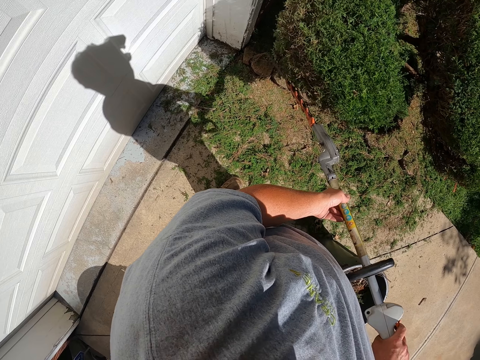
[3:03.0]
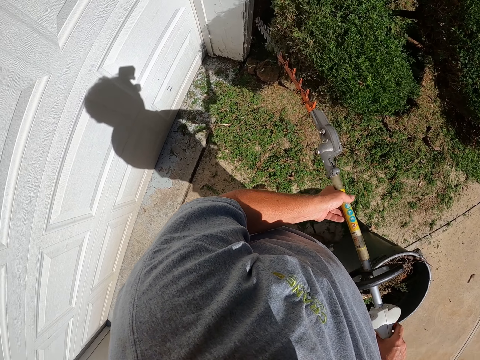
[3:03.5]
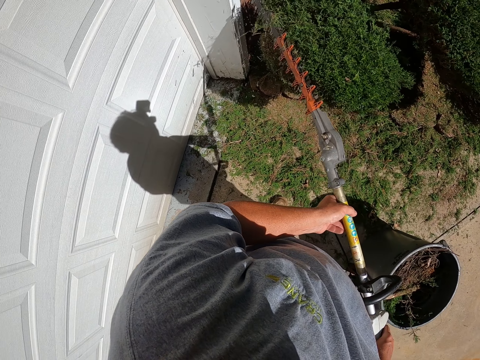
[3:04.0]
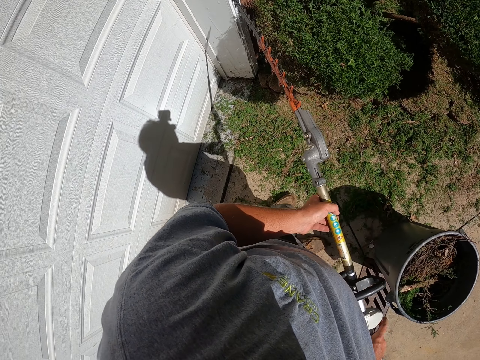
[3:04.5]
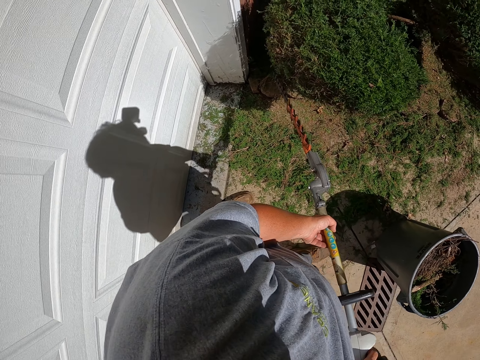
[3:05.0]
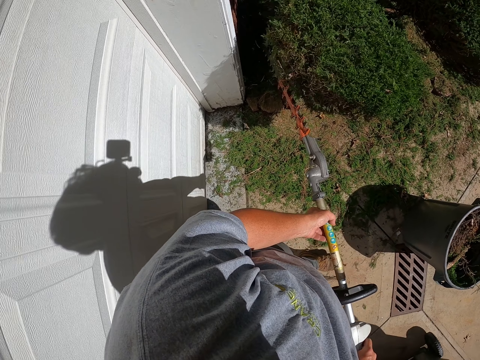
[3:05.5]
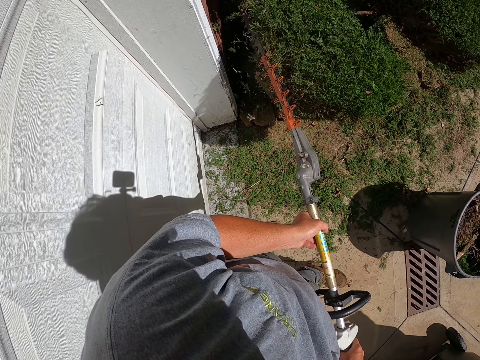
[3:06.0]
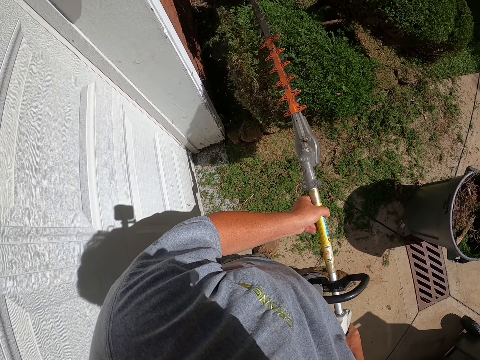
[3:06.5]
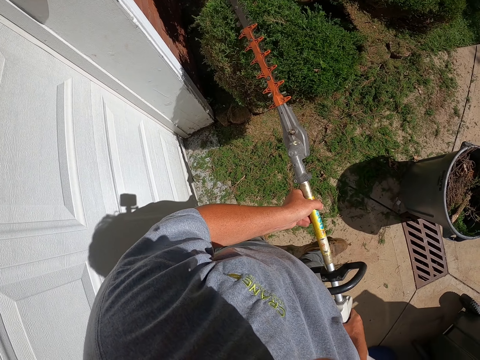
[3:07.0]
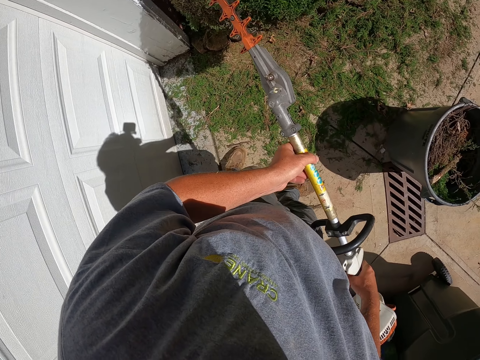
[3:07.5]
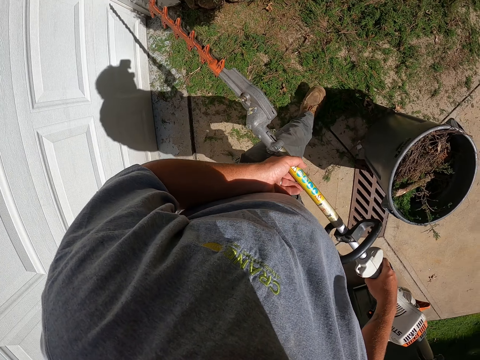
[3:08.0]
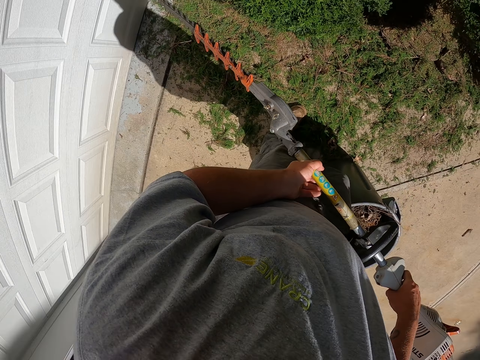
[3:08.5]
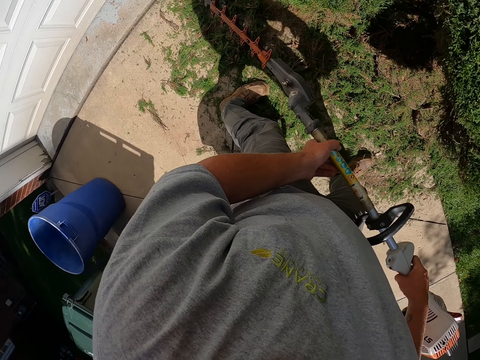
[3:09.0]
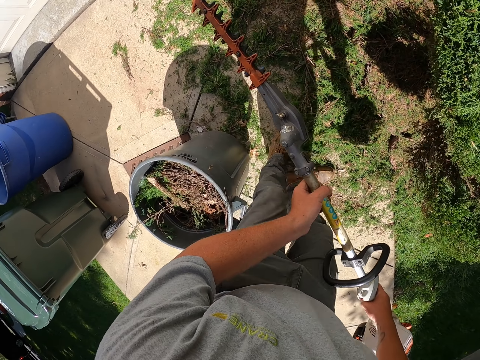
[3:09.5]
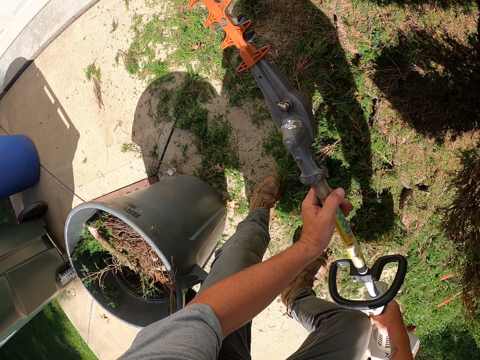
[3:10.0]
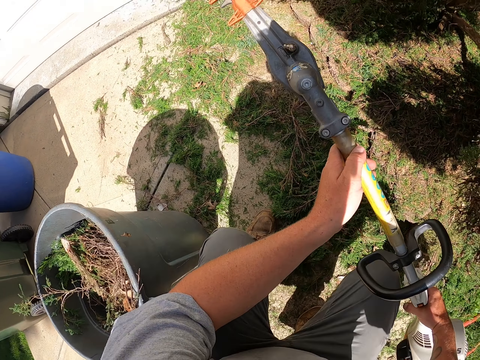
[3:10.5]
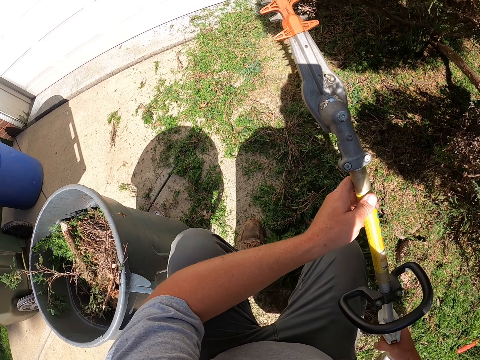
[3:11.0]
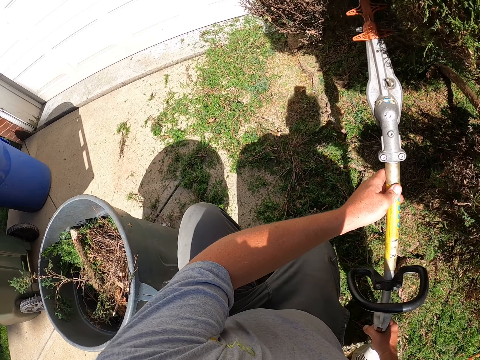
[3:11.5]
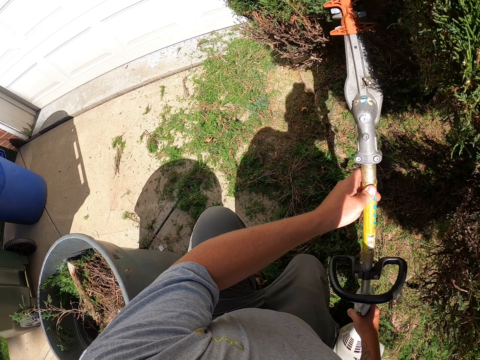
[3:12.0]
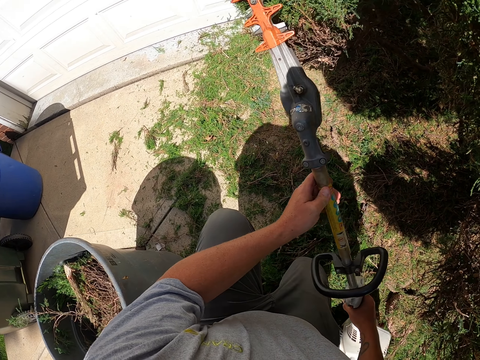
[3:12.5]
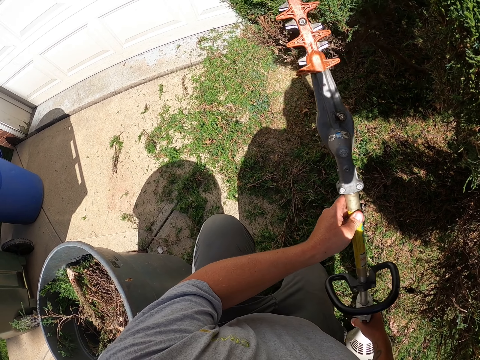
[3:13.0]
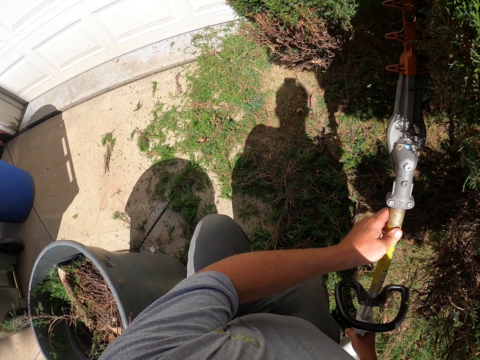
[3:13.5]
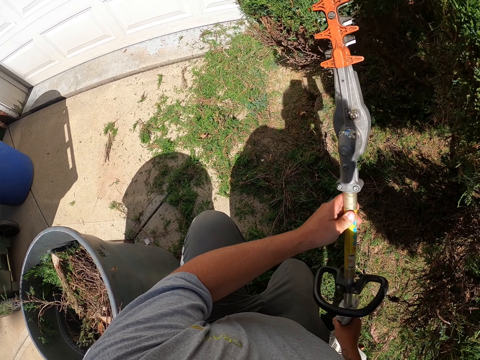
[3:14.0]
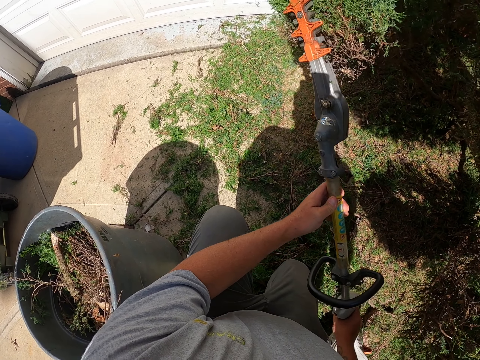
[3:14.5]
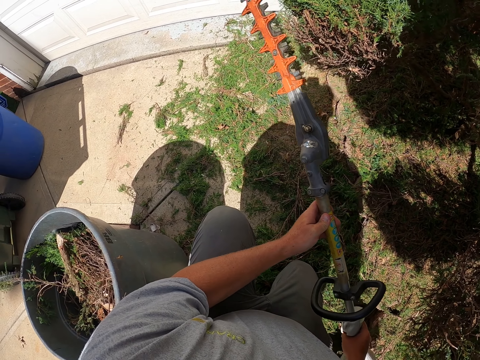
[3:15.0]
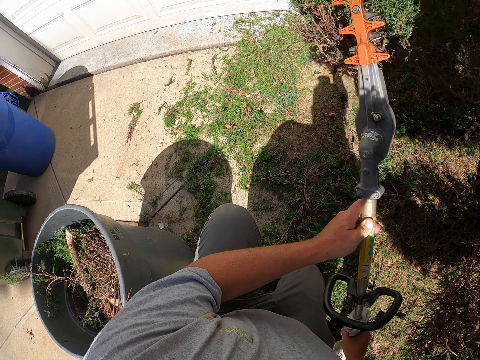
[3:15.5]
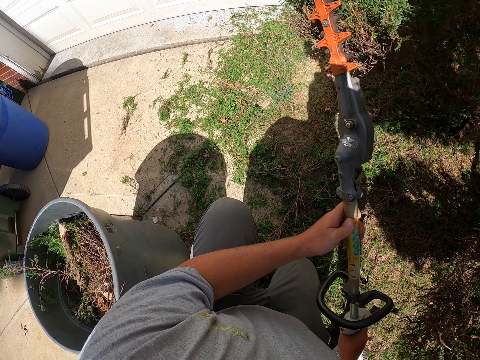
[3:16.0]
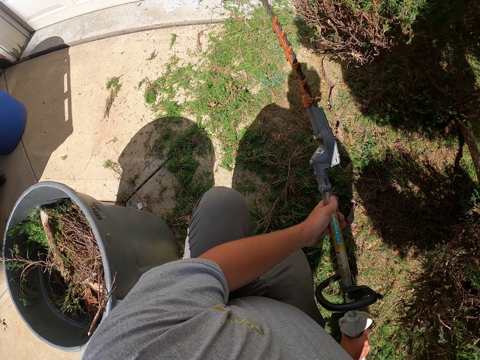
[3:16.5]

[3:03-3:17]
The camera wearer trims the shrubs with the hedge trimmer and walks around. They squat beside the shrub. They bend down and trim the shrubs with the hedge trimmer.

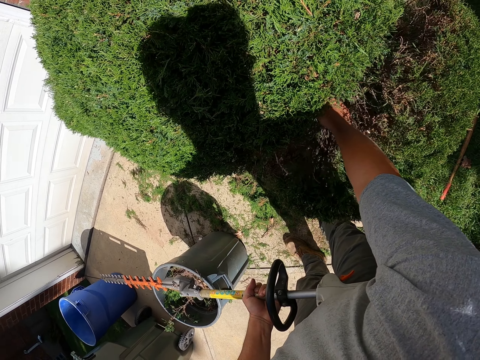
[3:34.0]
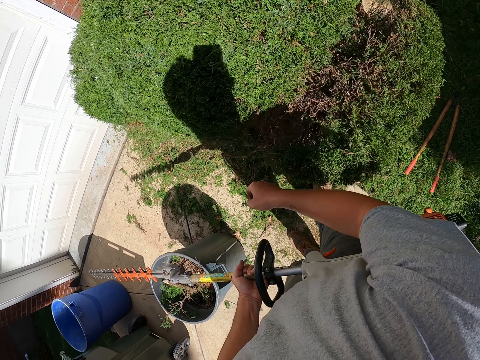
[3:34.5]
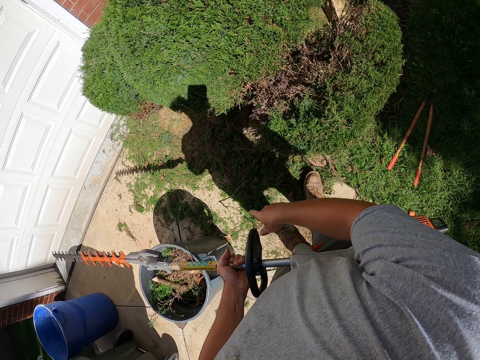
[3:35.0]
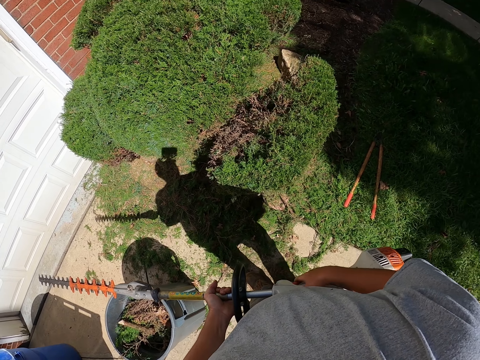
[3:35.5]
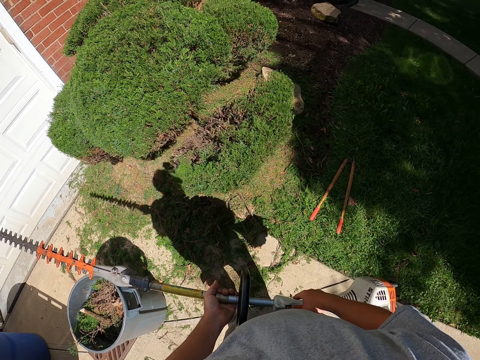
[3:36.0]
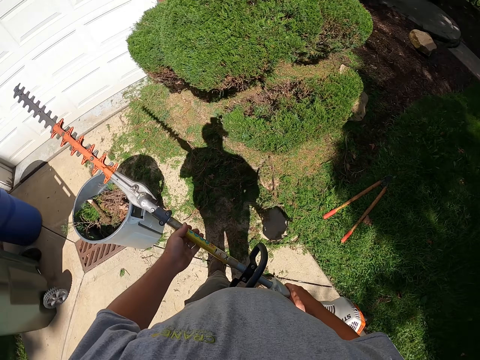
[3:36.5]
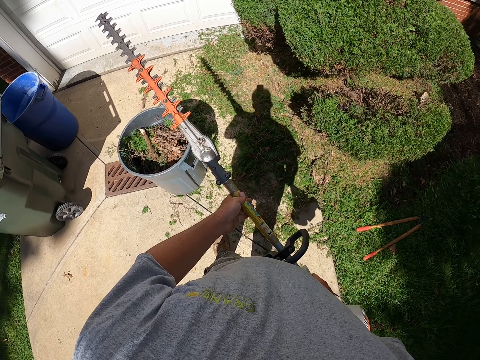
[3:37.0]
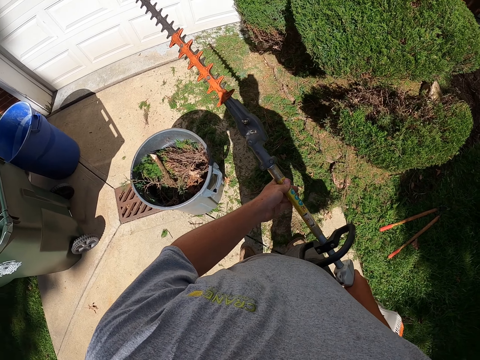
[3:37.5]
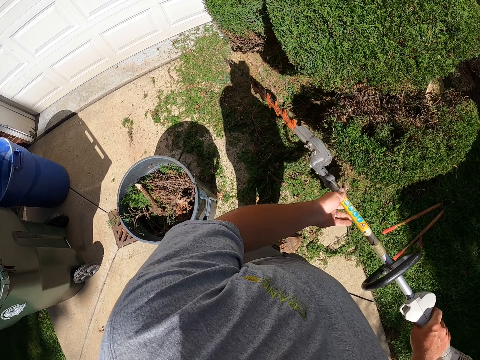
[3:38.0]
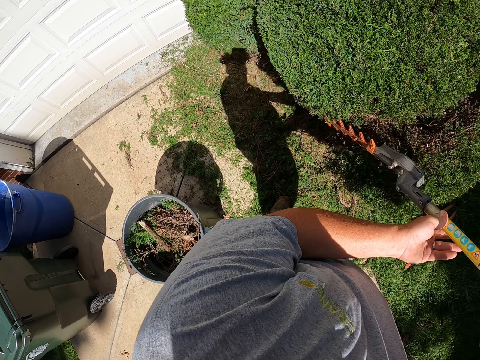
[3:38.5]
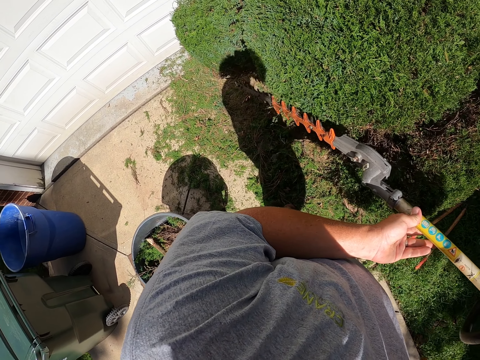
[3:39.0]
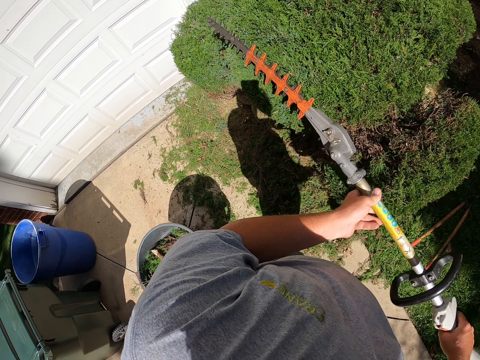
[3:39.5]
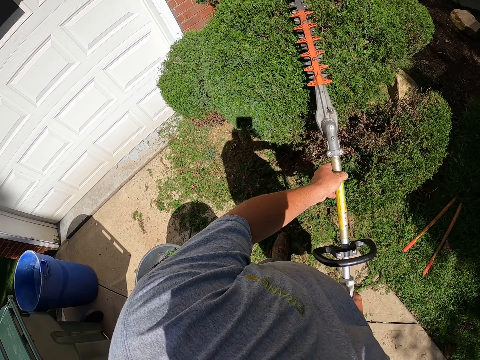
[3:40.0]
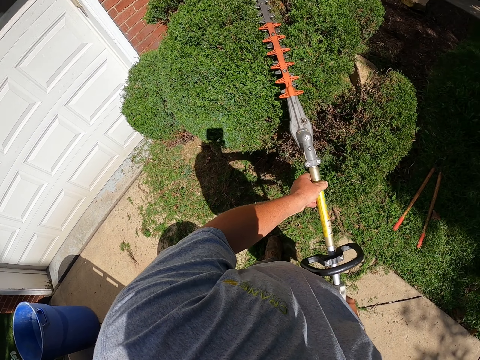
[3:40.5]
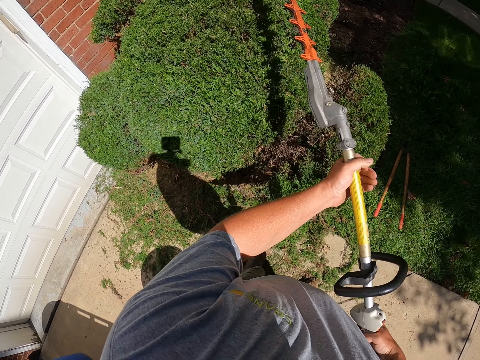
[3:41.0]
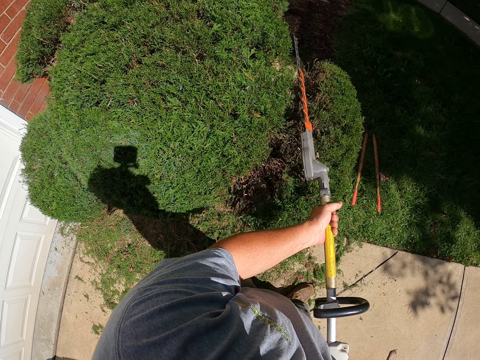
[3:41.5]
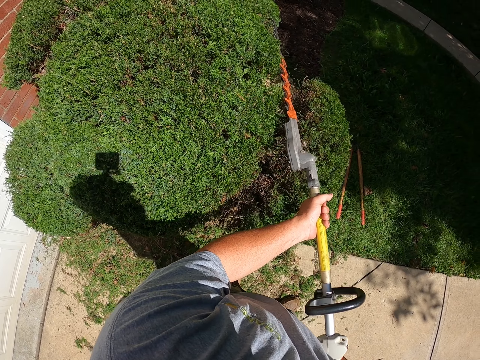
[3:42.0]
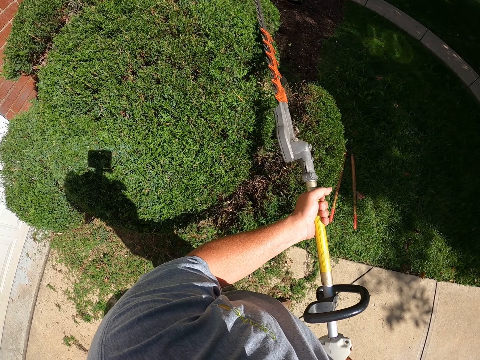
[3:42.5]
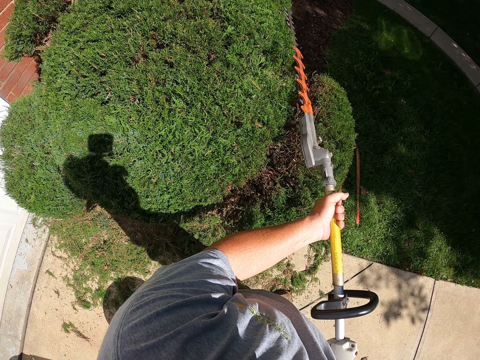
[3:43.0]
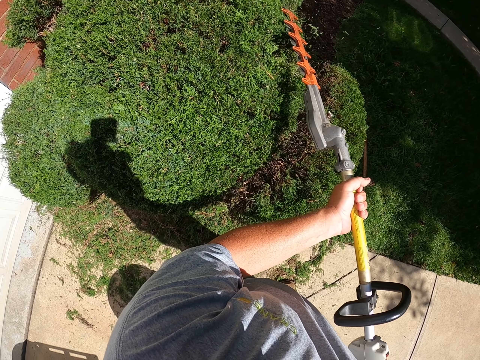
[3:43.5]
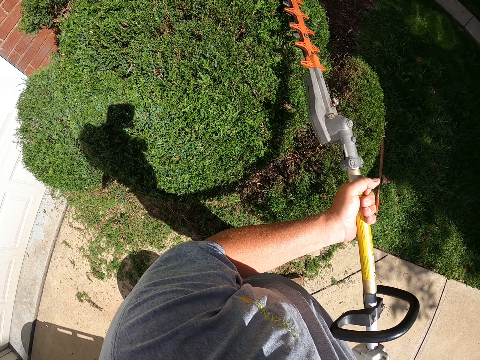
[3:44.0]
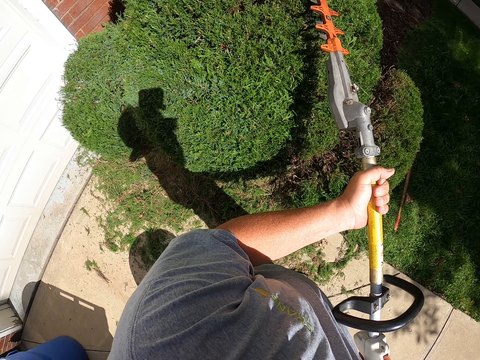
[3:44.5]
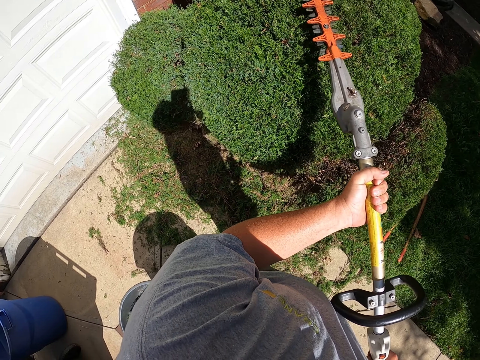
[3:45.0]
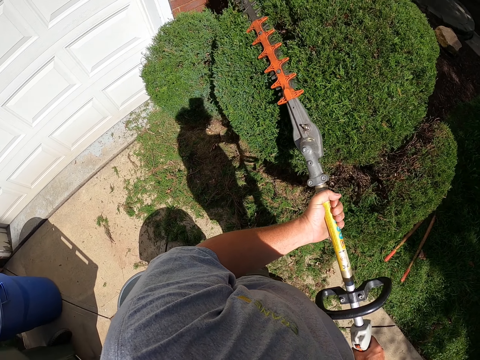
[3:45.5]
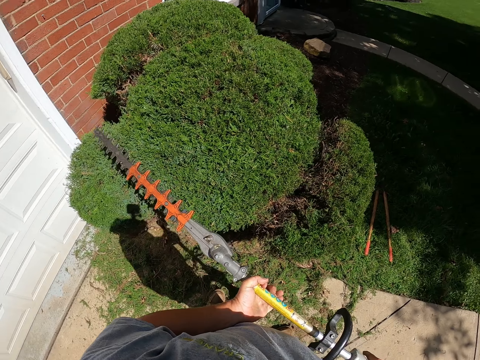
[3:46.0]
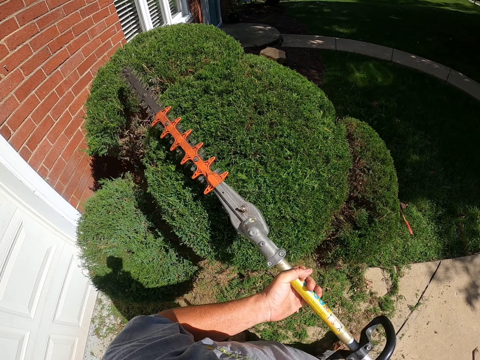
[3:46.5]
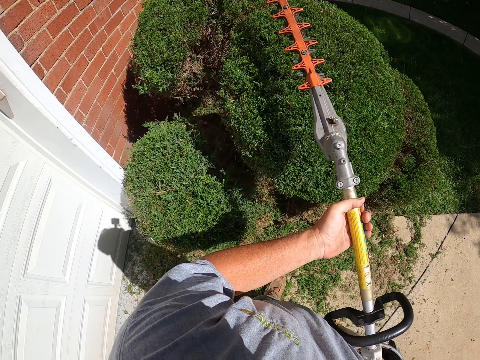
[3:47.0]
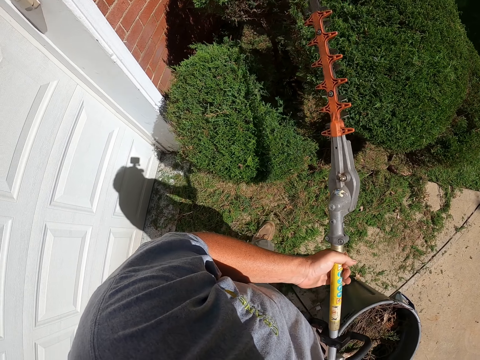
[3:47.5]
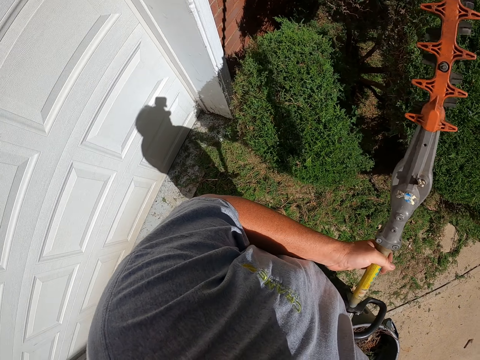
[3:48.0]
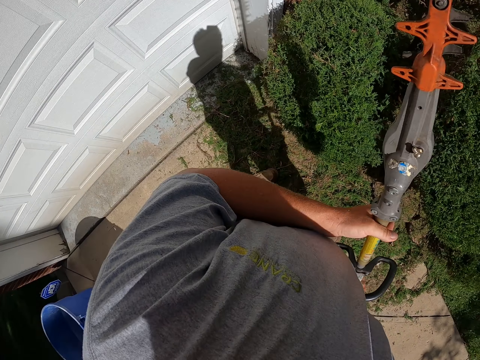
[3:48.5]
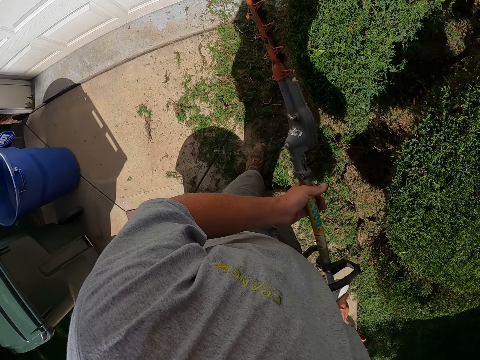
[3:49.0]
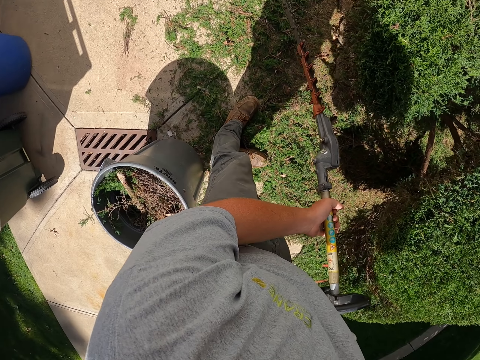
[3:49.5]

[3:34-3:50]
The camera wearer touches the shrub. They hold the hedge trimmer. They trim the shrubs with the hedge trimmer. They walk around and hold the hedge trimmer.
